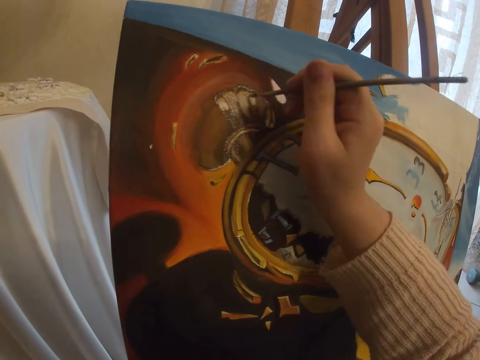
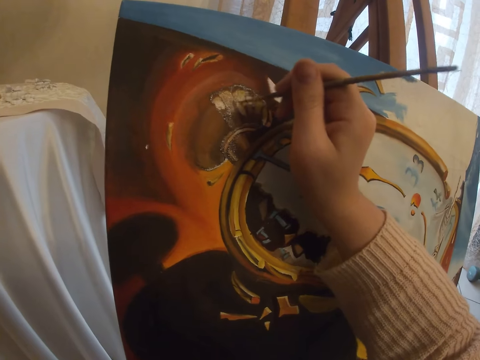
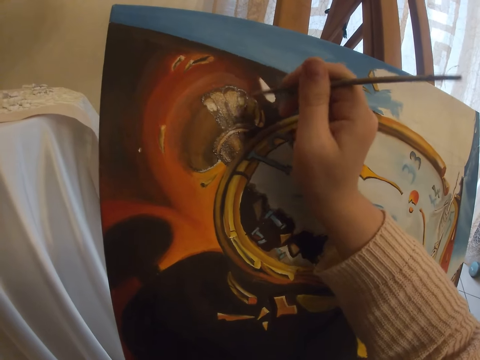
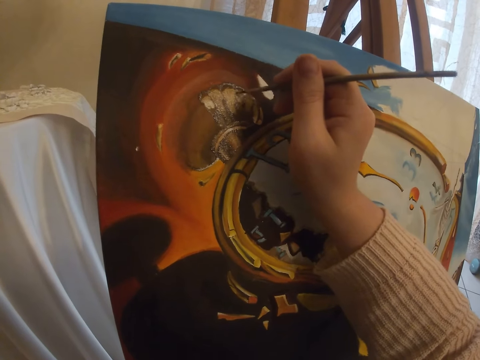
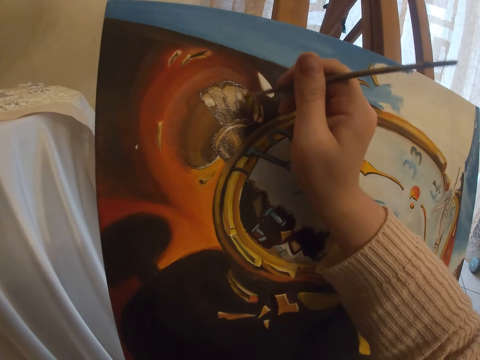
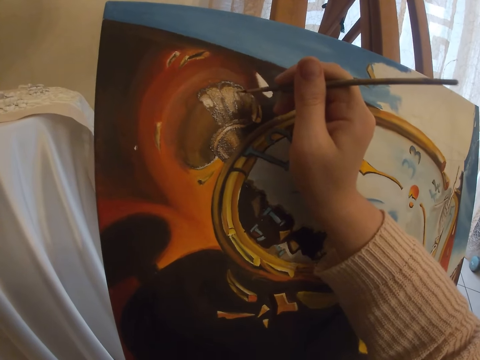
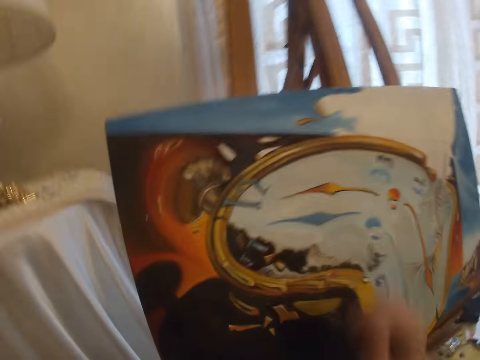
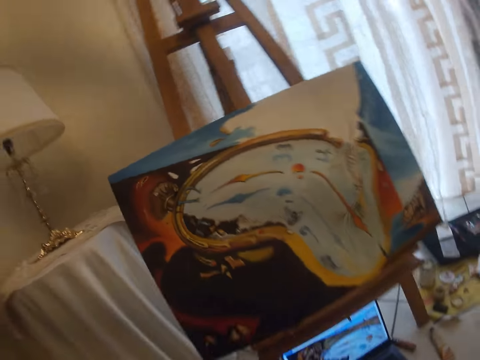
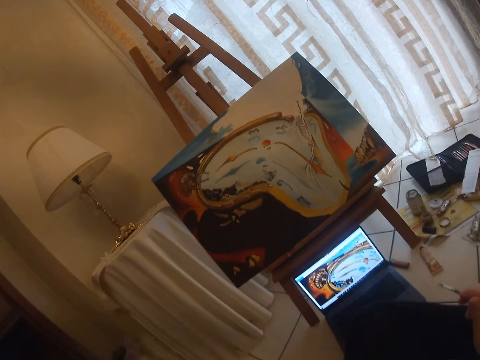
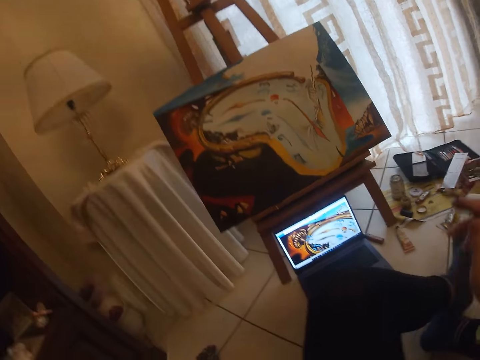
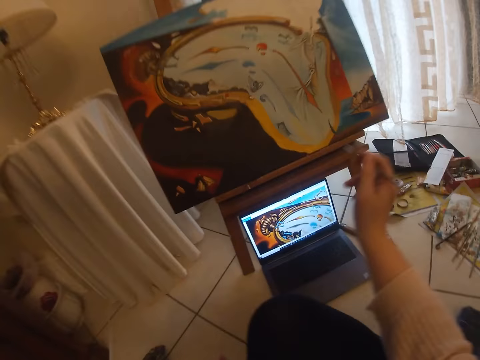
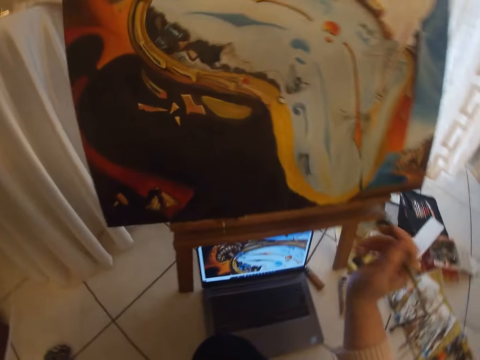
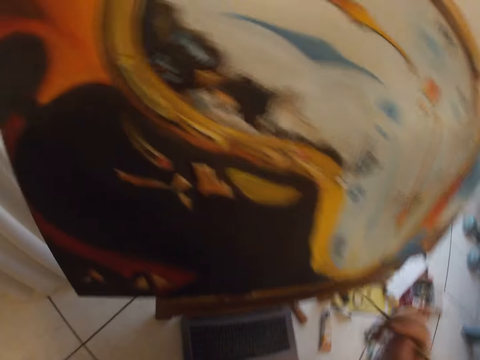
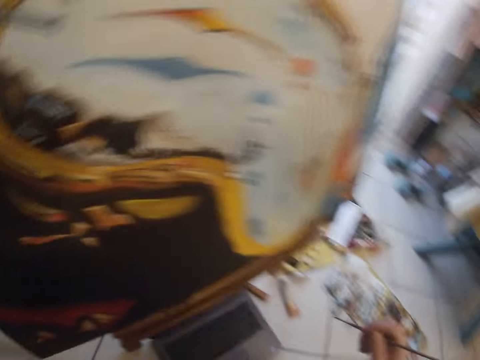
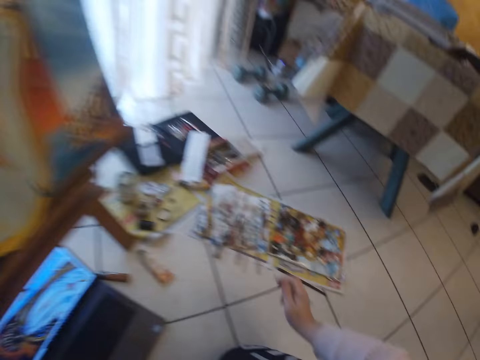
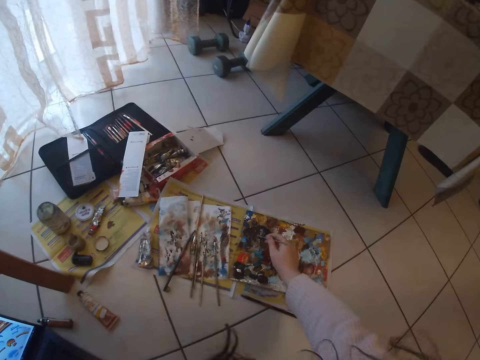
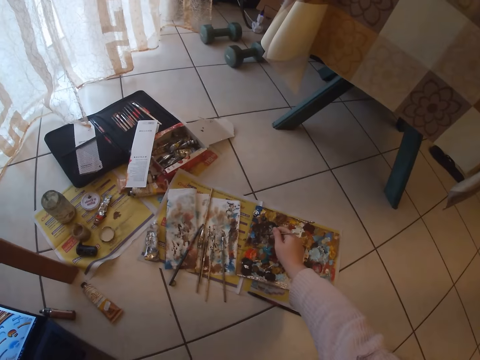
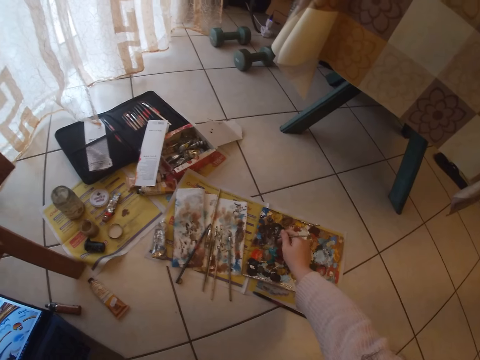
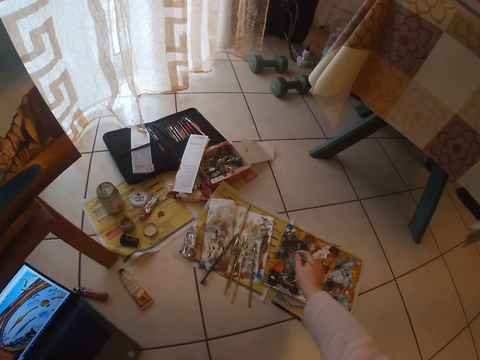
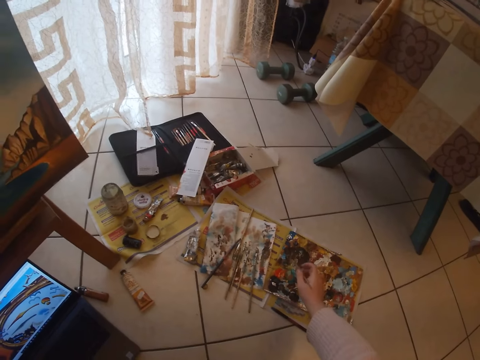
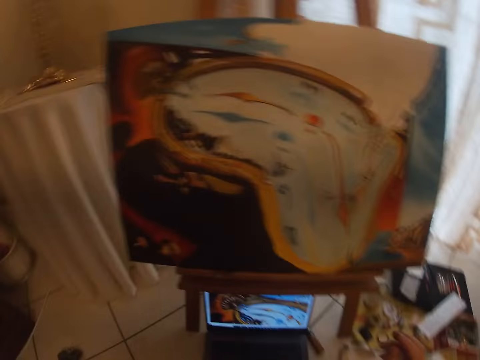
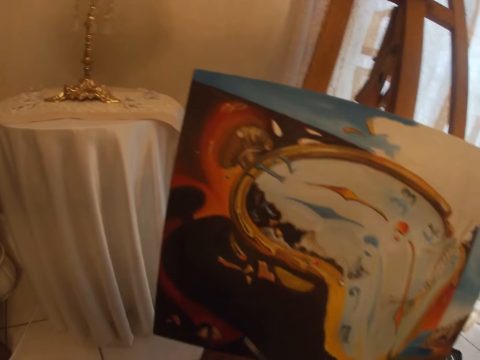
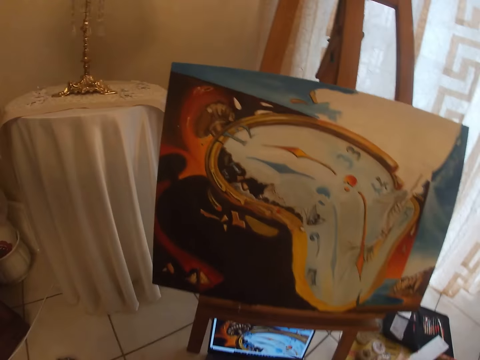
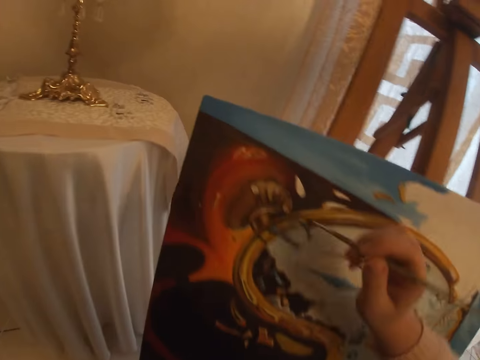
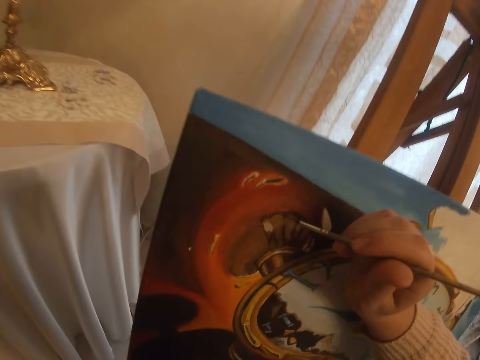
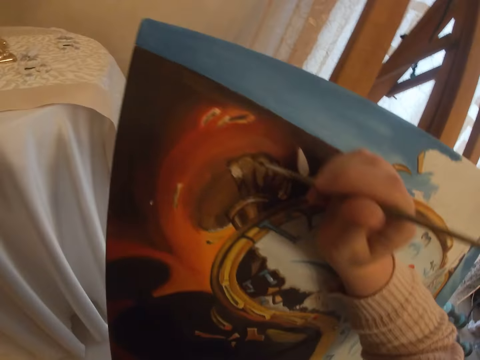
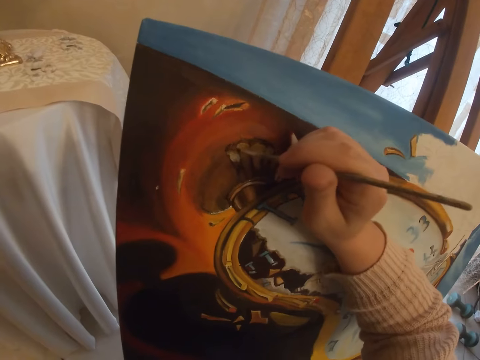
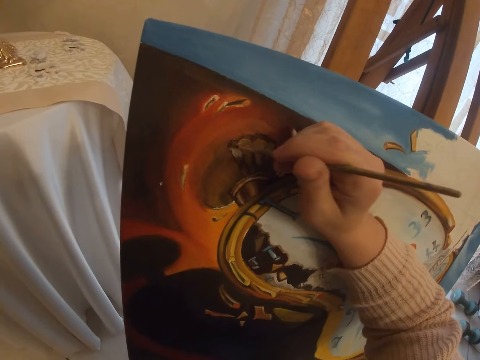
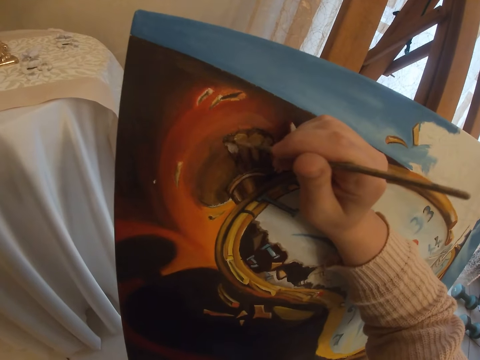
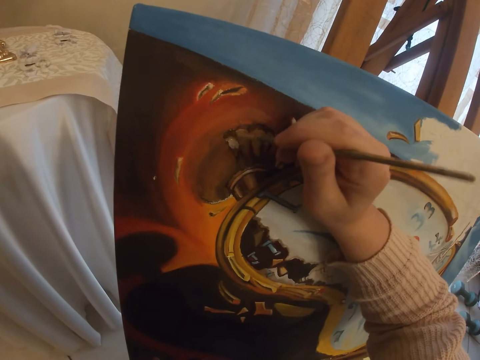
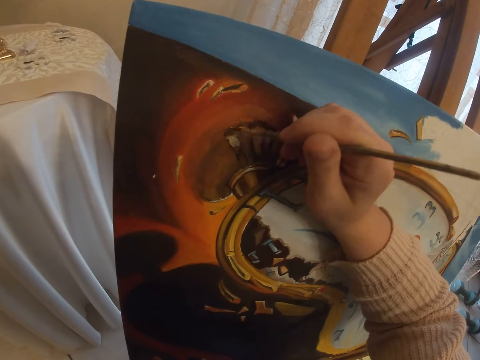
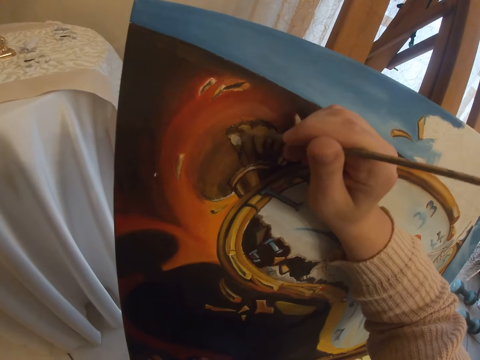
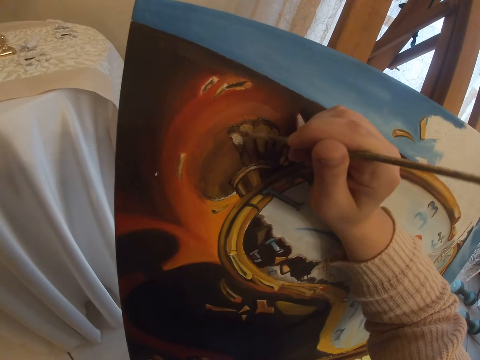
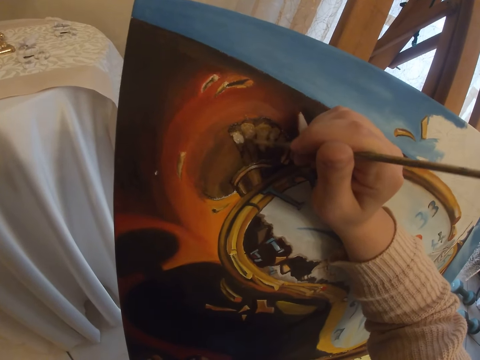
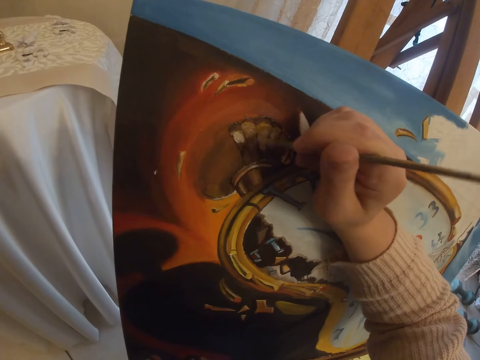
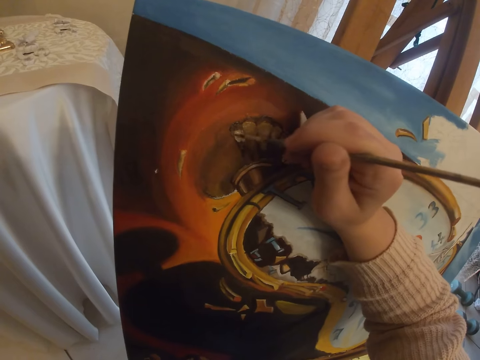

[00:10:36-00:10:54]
The camera wearer adjusts her sitting position. She moves a leg. She looks at the painting. She picks another colour of paint from the paint board with the brush in her right hand. She paints with the brush in her right hand the art on the canvas.

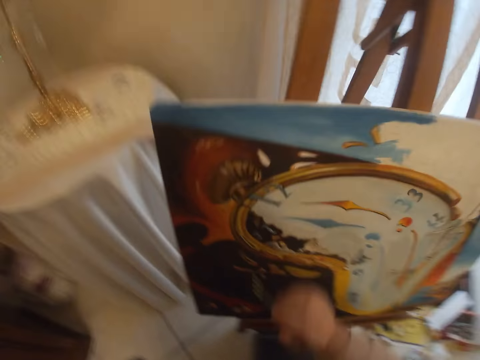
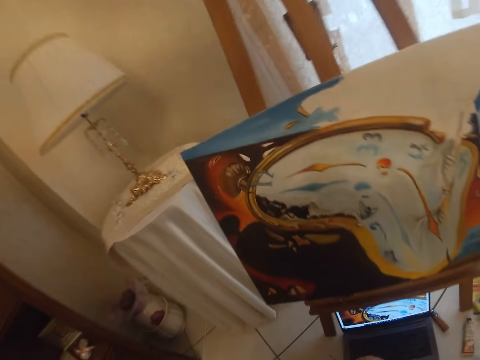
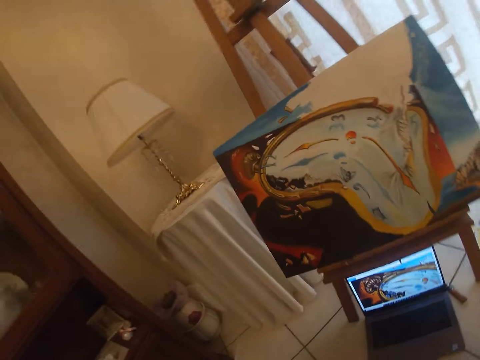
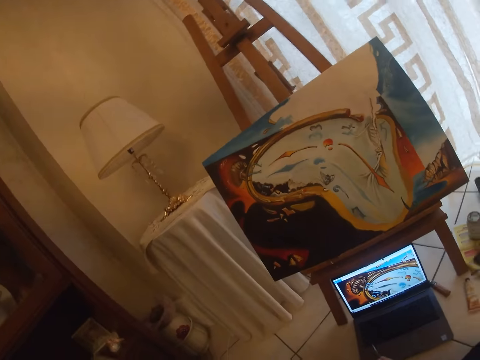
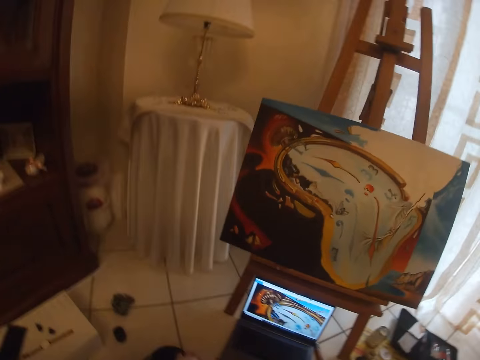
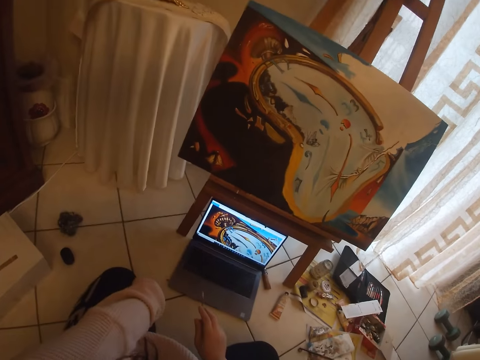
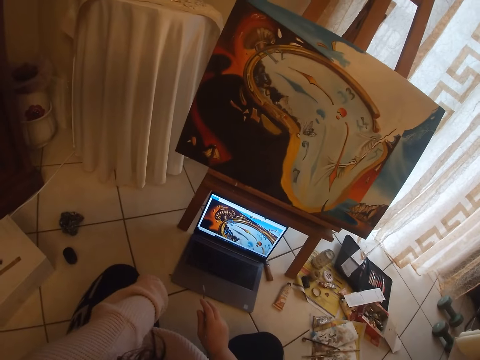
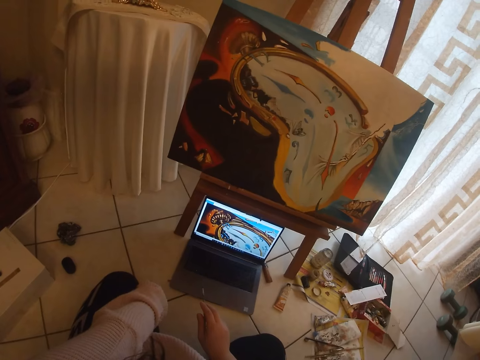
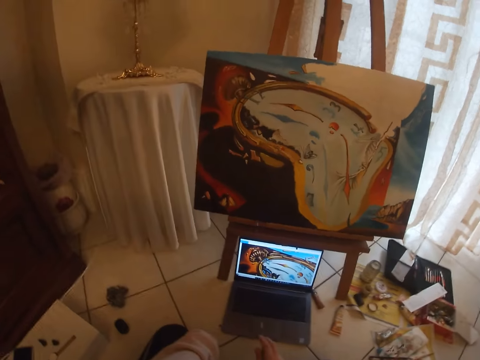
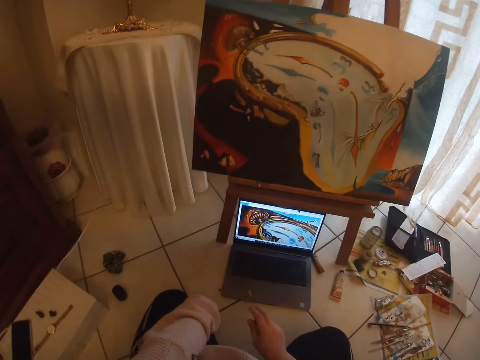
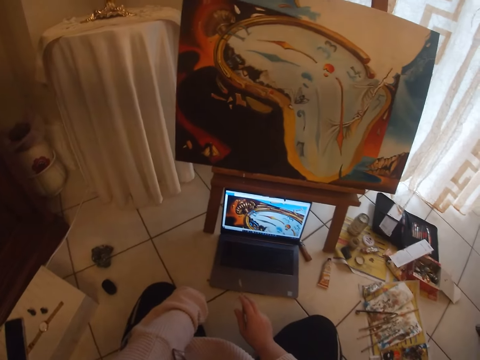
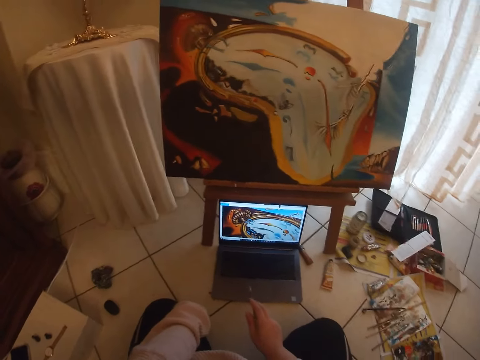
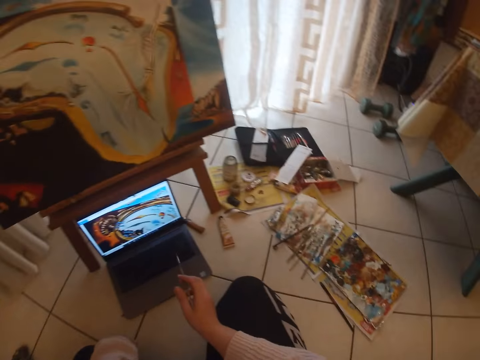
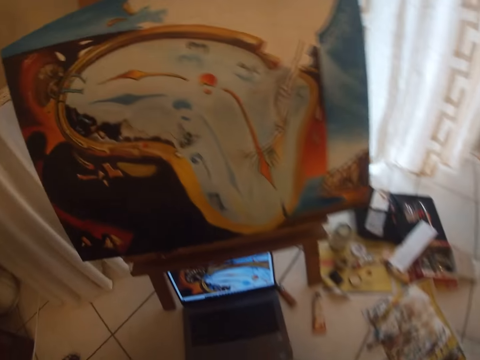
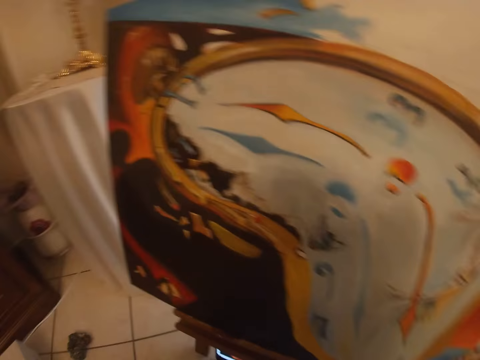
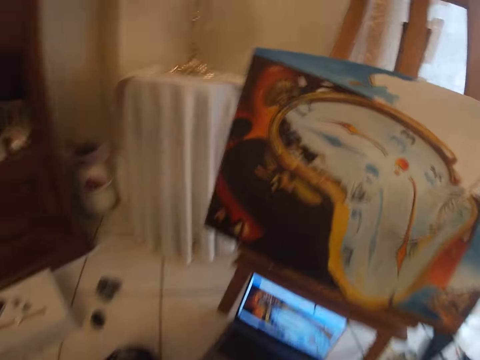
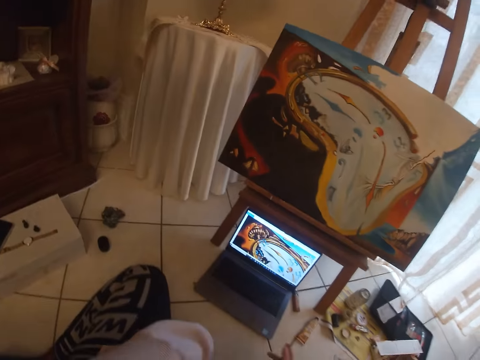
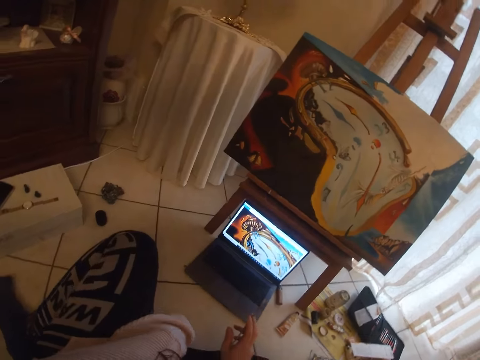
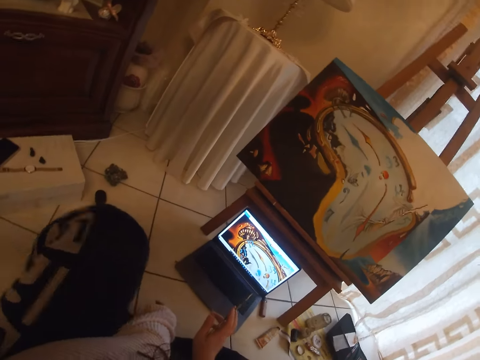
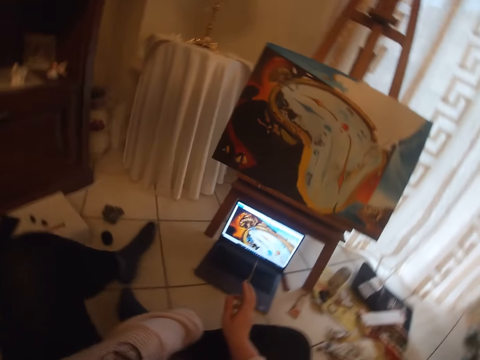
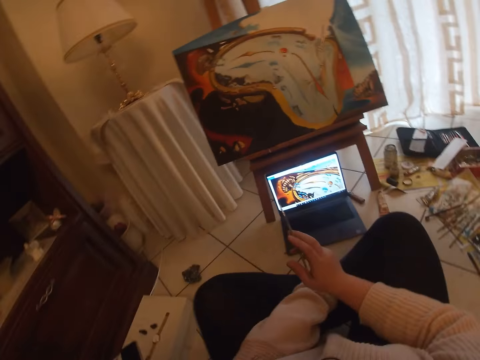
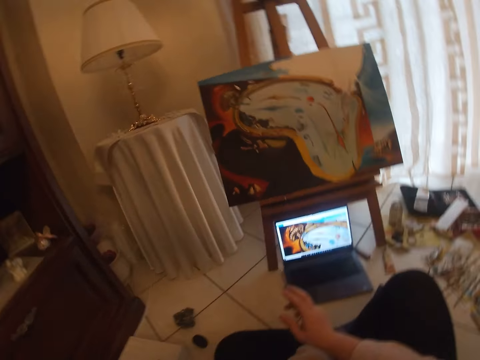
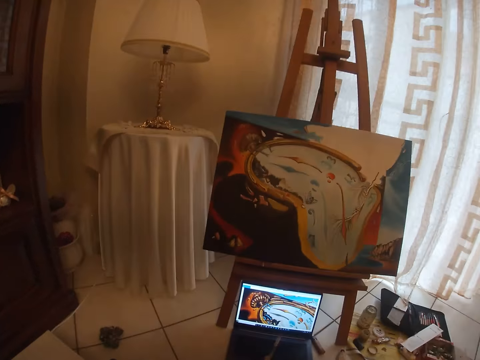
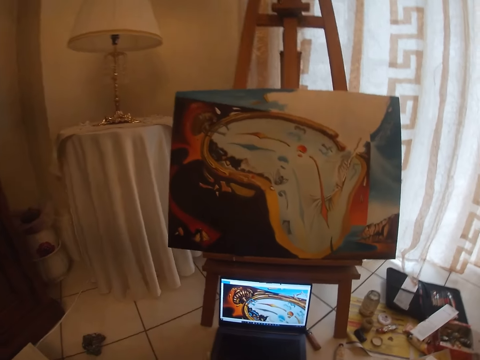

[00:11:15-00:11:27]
The camera wearer checks the screen of the laptop. She gestures at the screen of the laptop. She adjusts her sitting position. She moves a leg on the floor.
